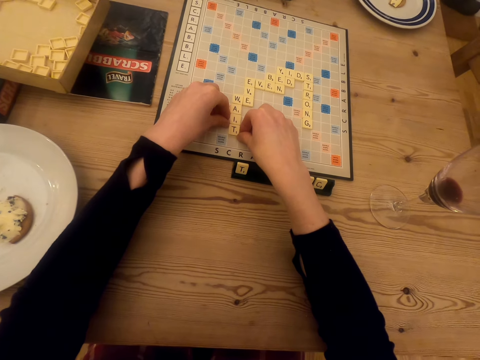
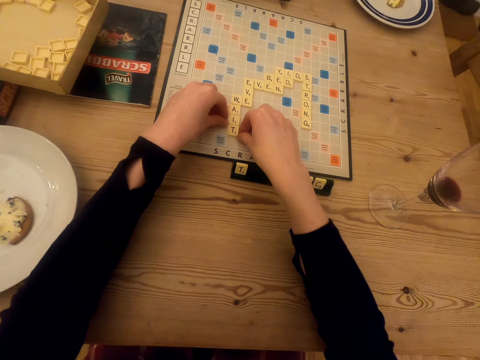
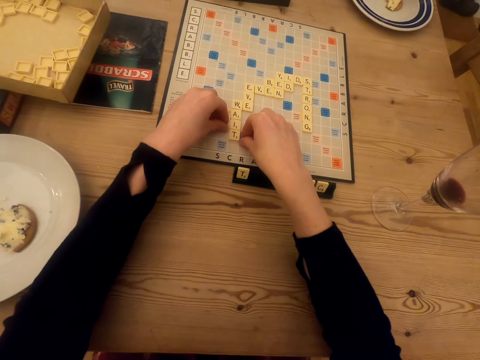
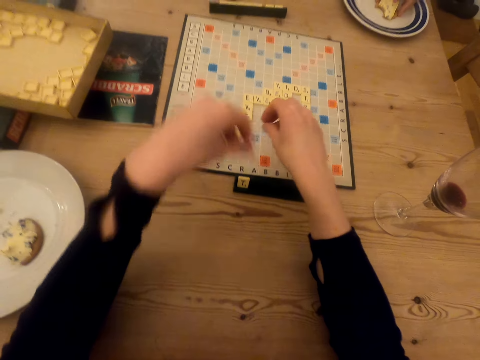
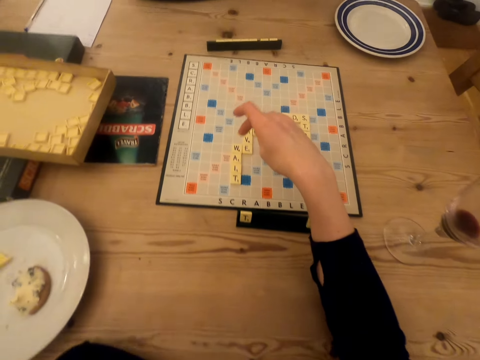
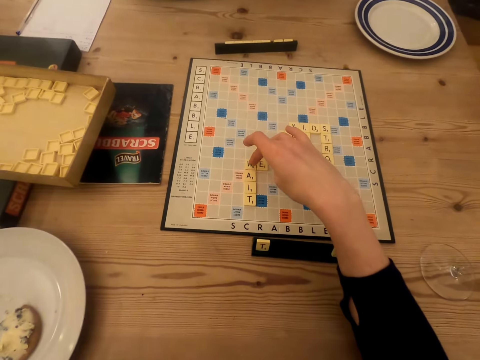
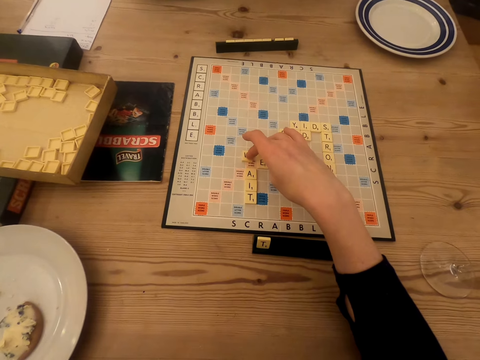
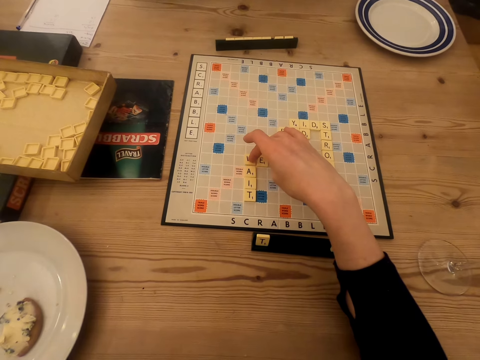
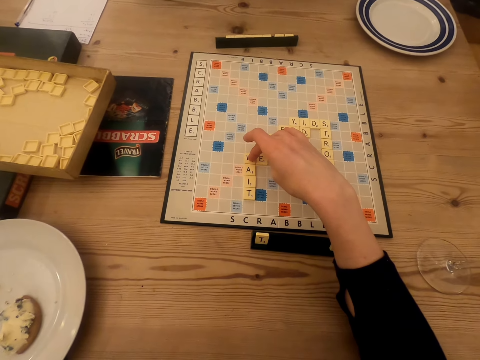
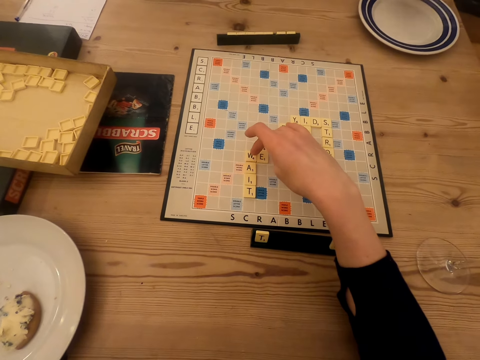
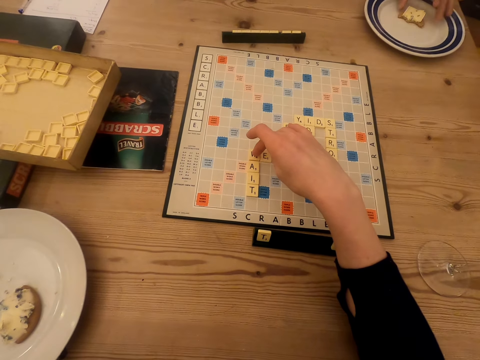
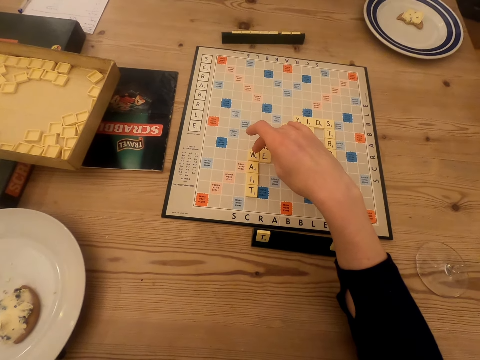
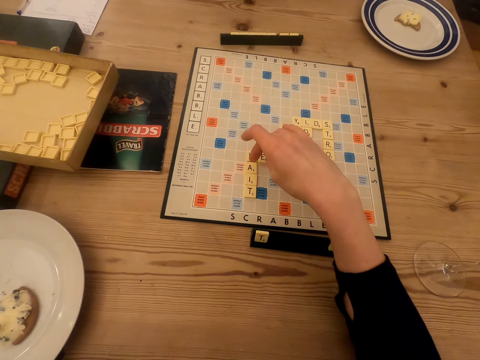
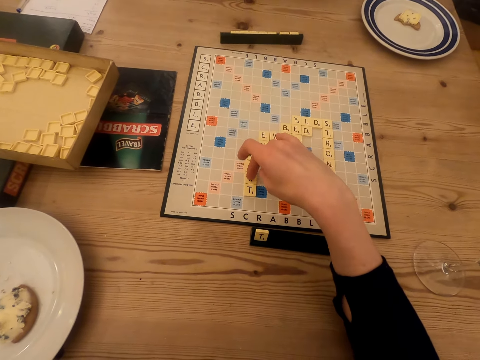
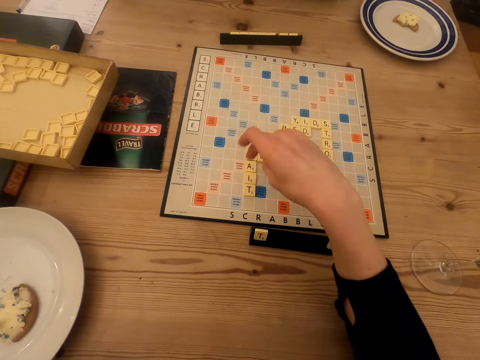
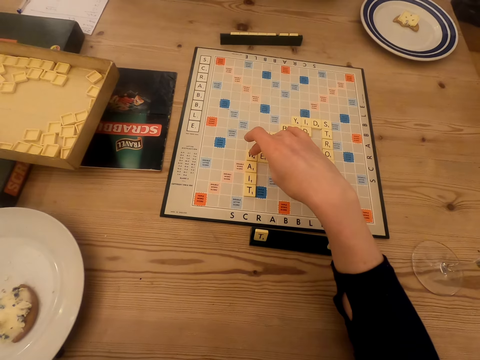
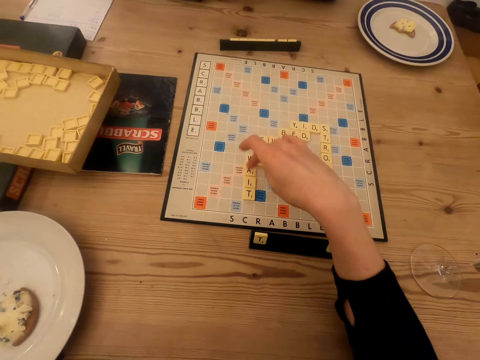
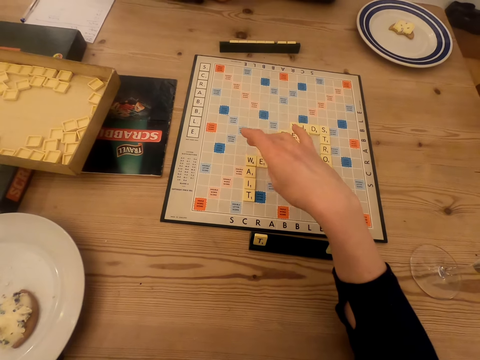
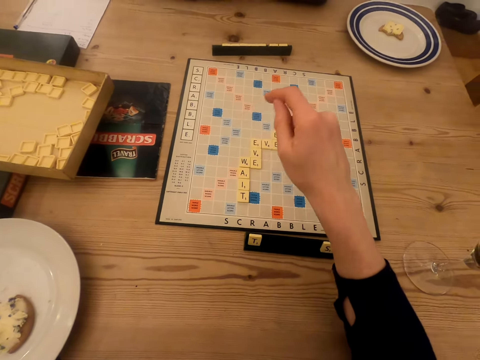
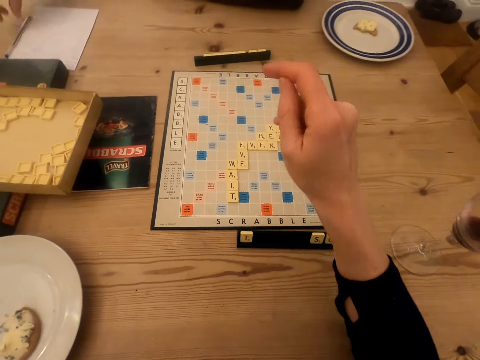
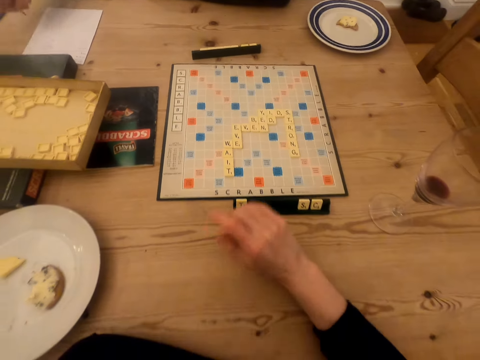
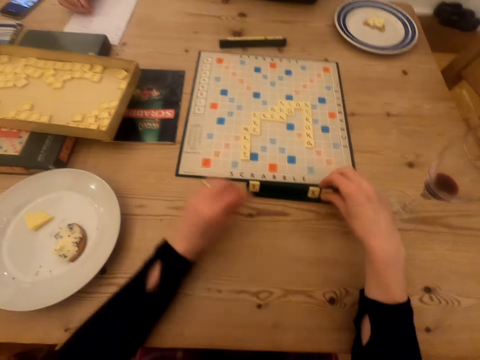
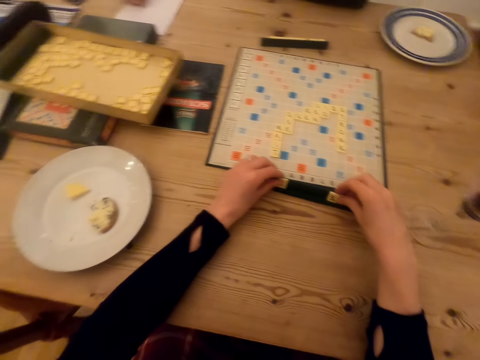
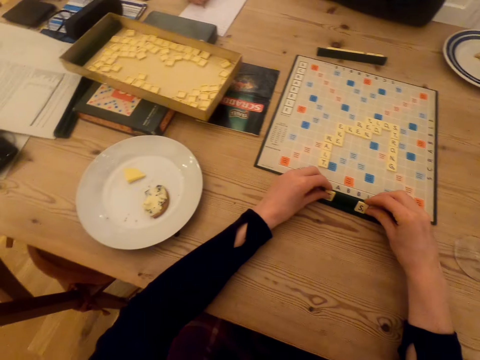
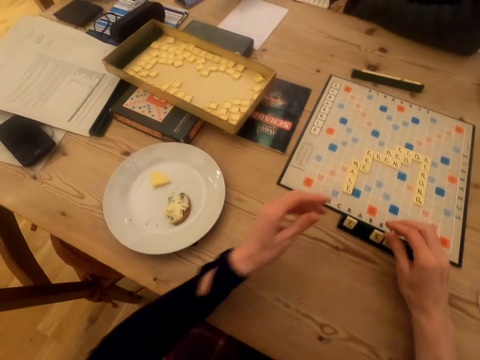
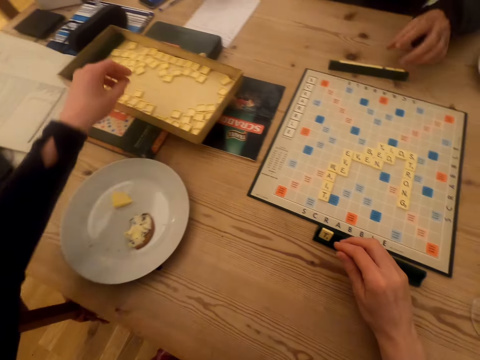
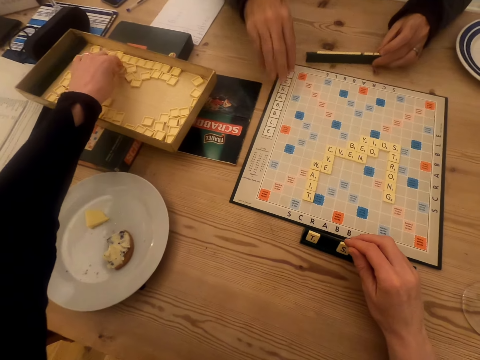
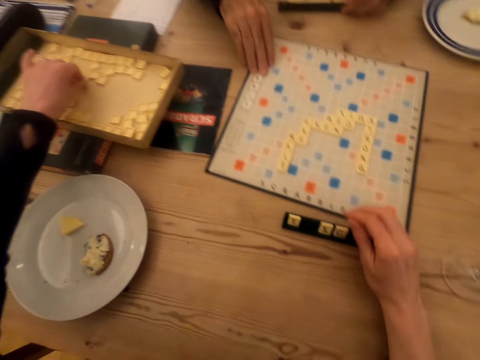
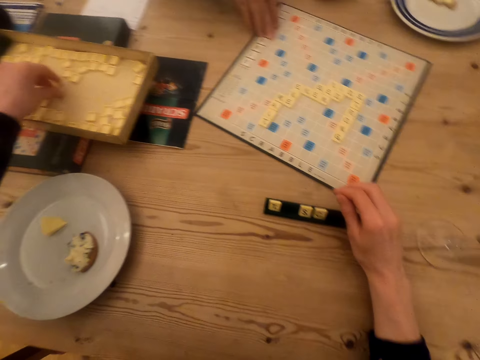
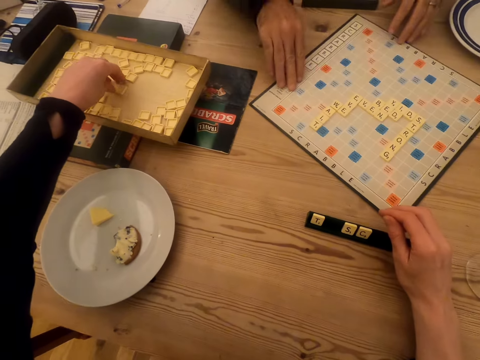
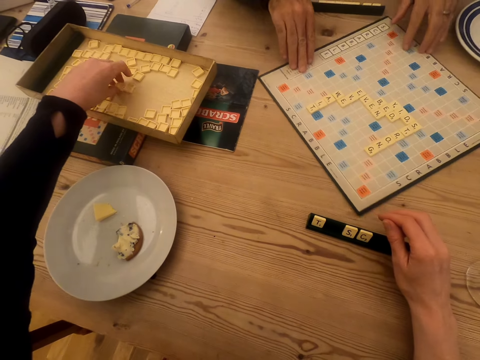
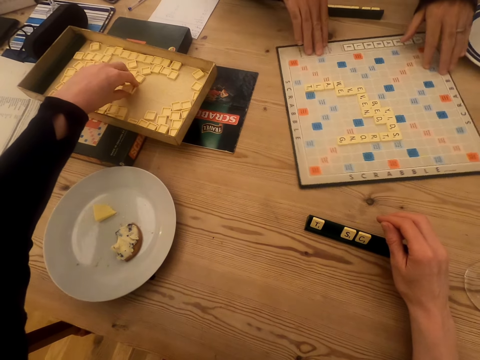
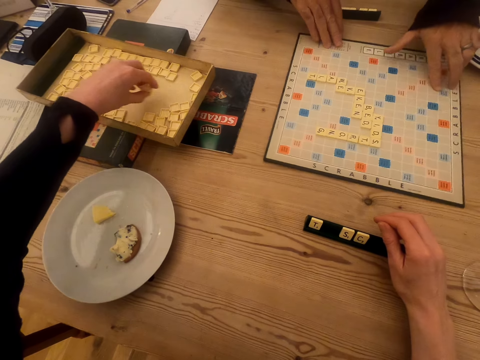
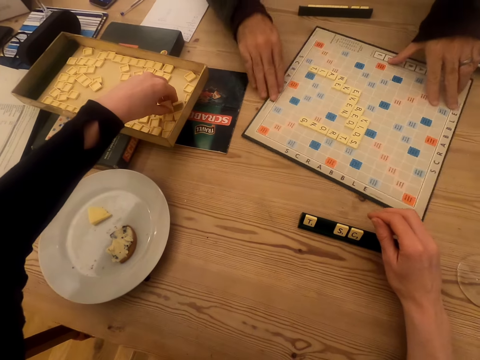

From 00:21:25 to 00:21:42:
A man picks a snack. The camera wearer moves a scrabble tile. The man puts the snack in the plate. The camera wearer points at the scrabble tiles and interacts with the man. The man picks the pen. The camera wearer touches the scrabble beads on the board and moves scrabble tiles in the tile holder. The man writes on the paper and places the phone on the table. The camera wearer picks scrabble tiles. The man moves the scrabble tile holder and rotates the scrabble board.

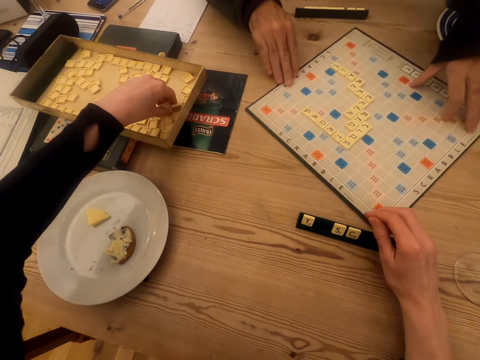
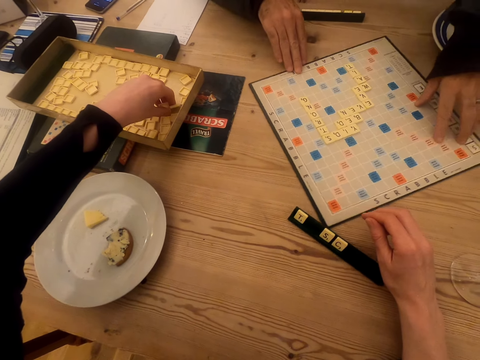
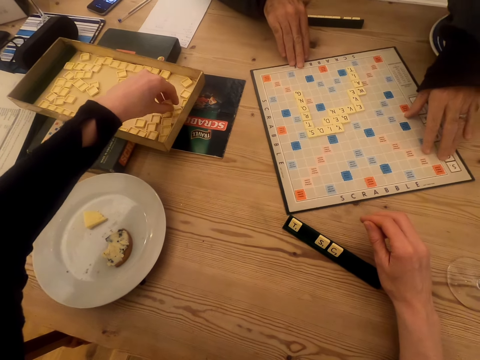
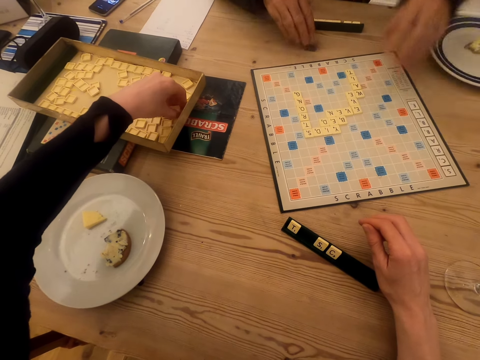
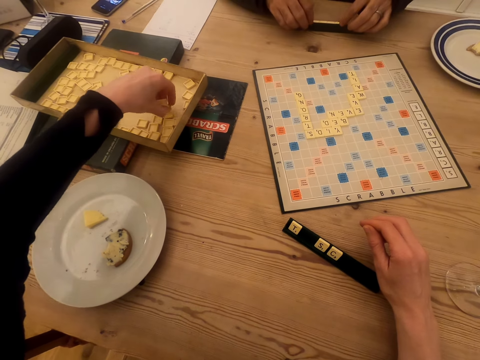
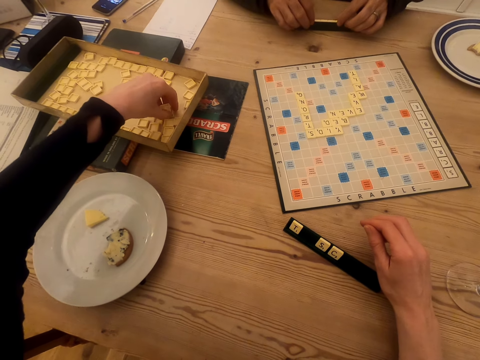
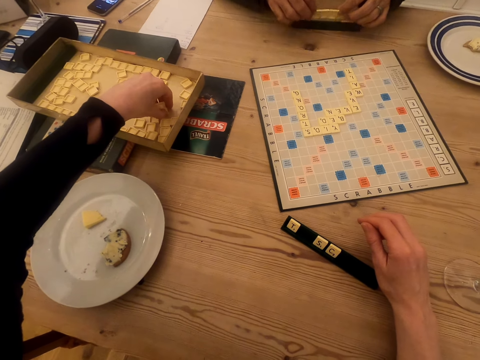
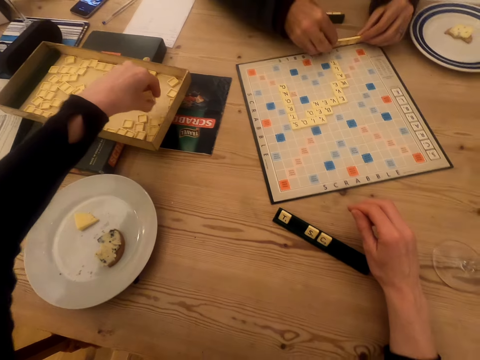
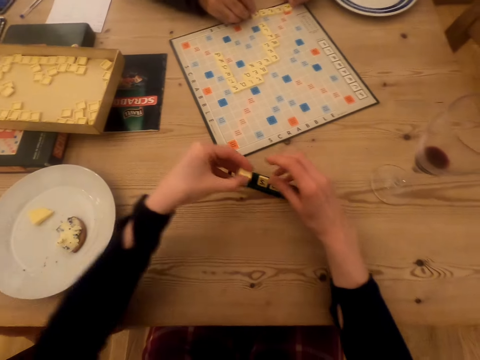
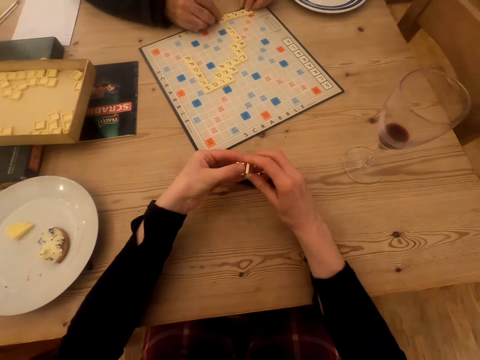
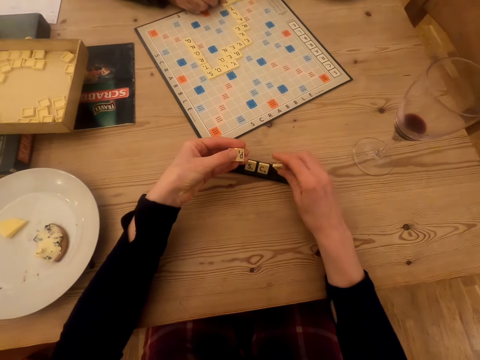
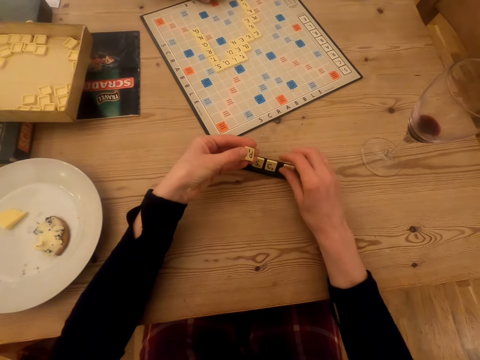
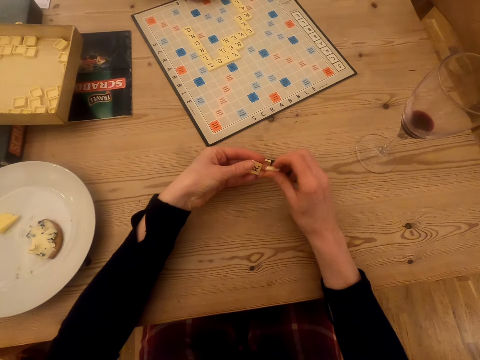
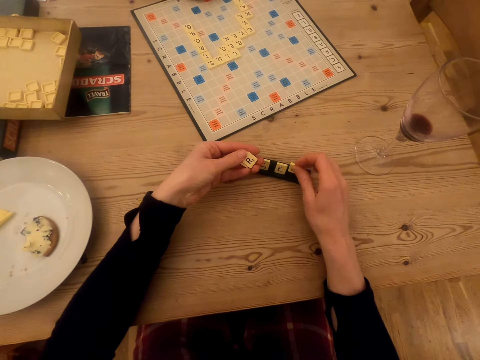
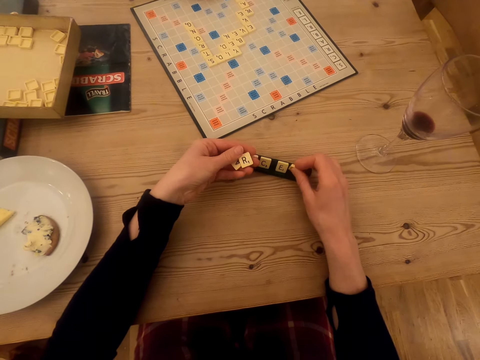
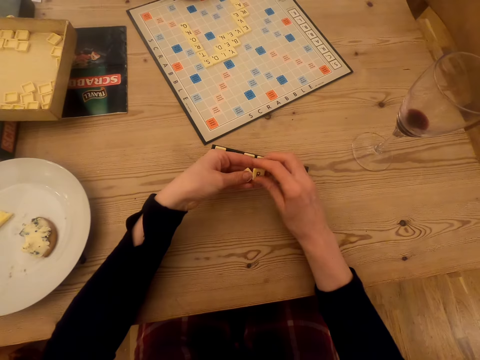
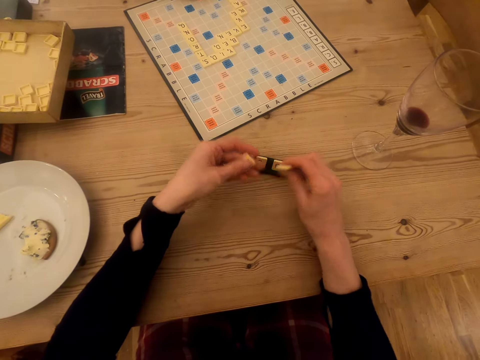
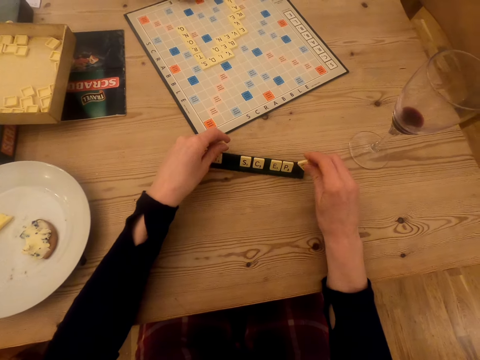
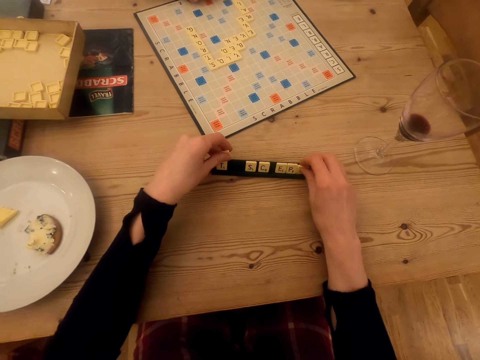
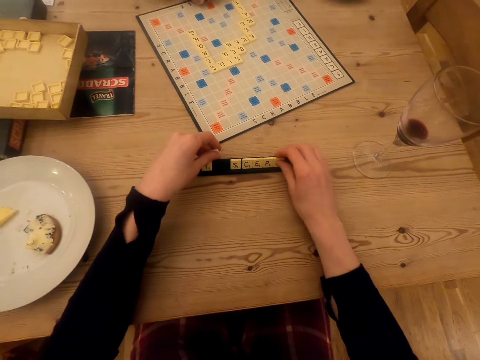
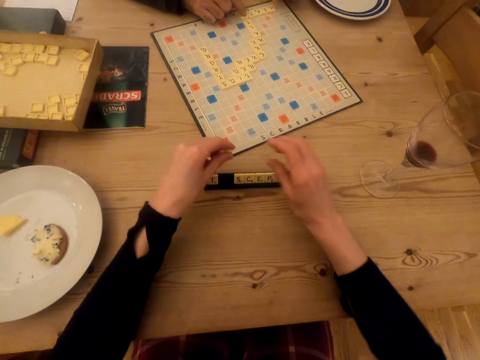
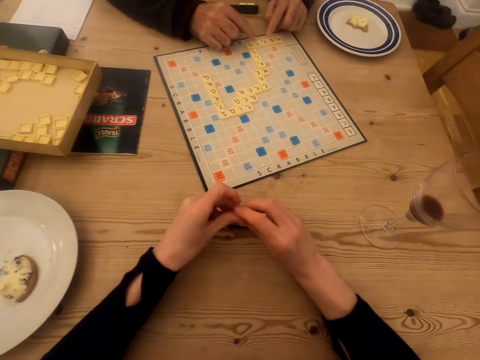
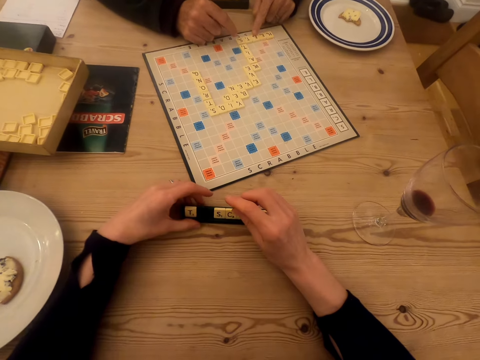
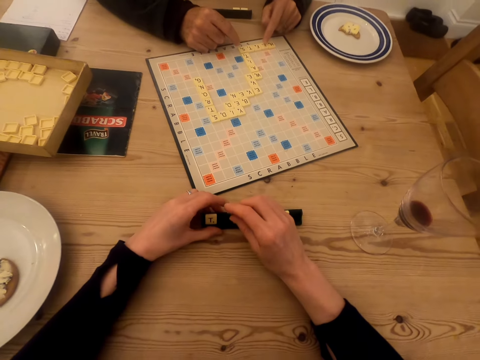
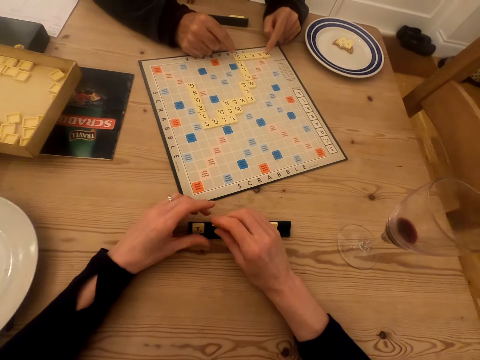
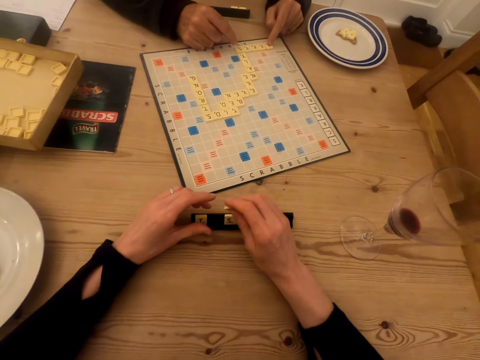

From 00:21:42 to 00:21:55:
A man picks scrabble tiles. The man turns the scrabble board round. The camera wearer picks scrabble beads. The man places the scrabble tiles on the scrabble board. The camera wearer arranges the scrabble tiles in the tile holder. The man points at the scrabble tile. The camera wearer moves the tile holder.
